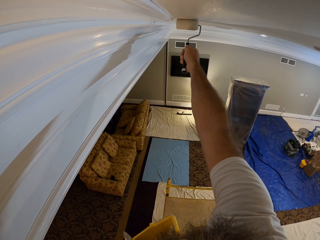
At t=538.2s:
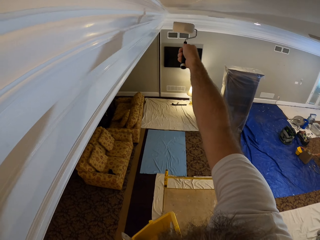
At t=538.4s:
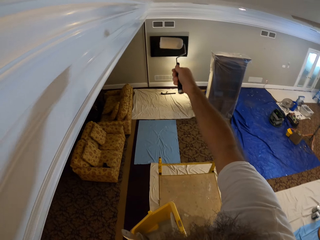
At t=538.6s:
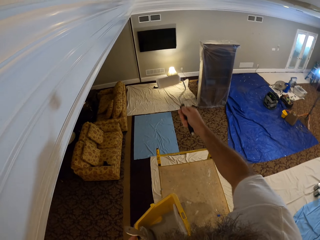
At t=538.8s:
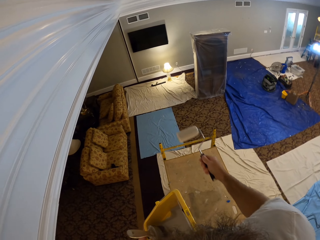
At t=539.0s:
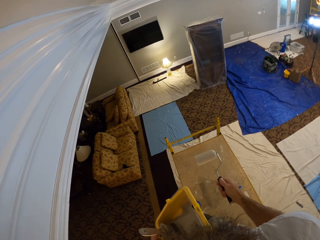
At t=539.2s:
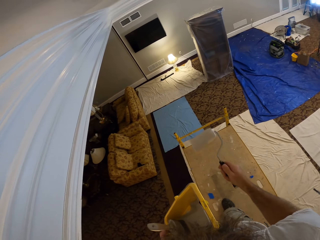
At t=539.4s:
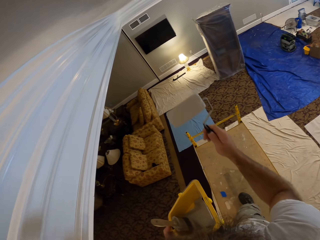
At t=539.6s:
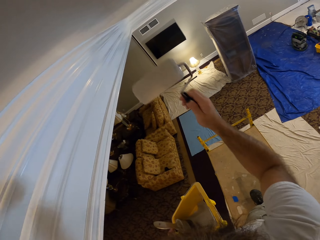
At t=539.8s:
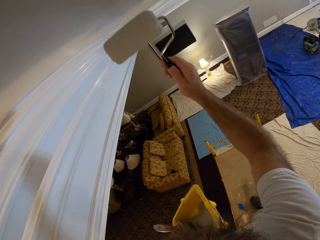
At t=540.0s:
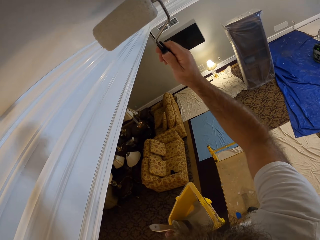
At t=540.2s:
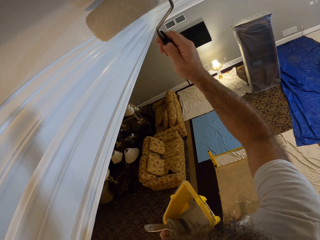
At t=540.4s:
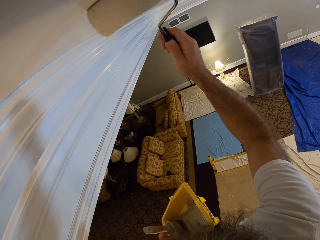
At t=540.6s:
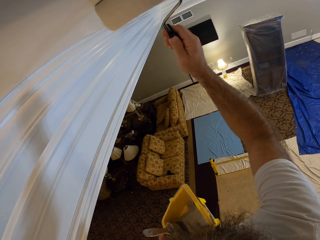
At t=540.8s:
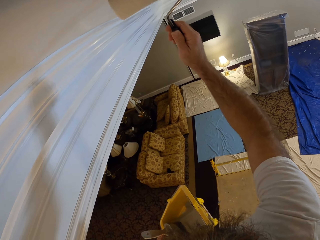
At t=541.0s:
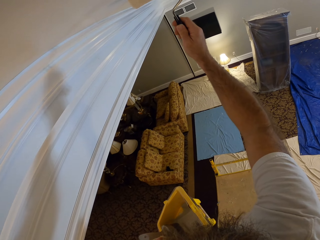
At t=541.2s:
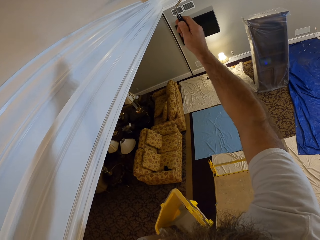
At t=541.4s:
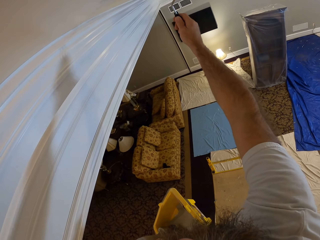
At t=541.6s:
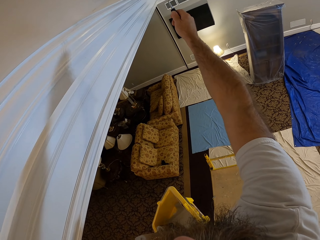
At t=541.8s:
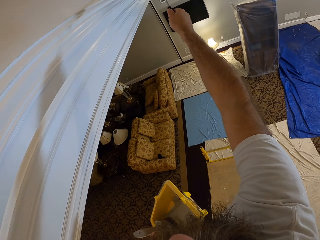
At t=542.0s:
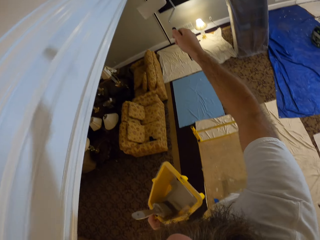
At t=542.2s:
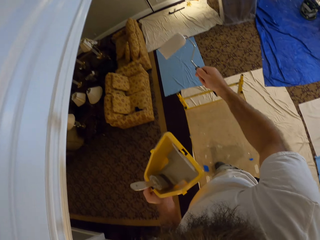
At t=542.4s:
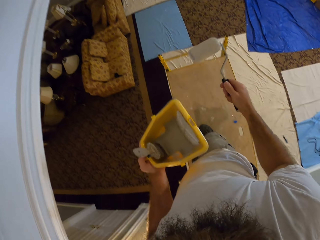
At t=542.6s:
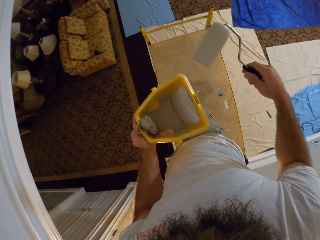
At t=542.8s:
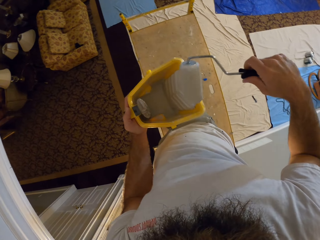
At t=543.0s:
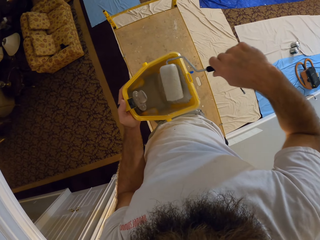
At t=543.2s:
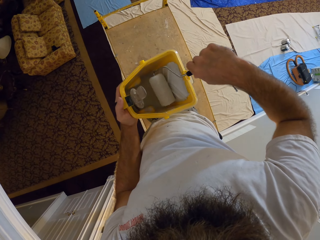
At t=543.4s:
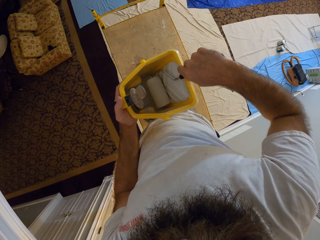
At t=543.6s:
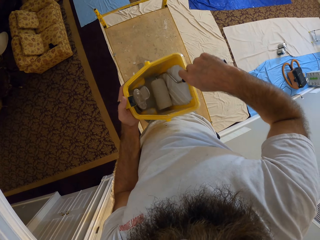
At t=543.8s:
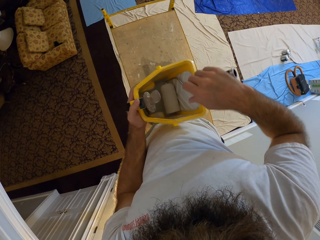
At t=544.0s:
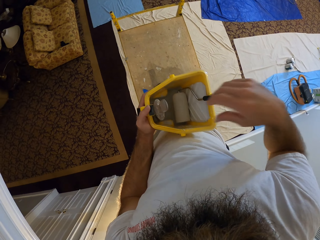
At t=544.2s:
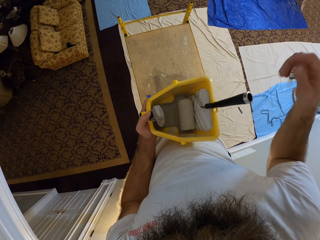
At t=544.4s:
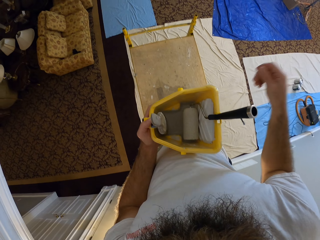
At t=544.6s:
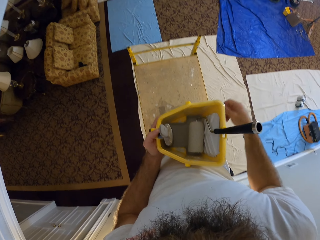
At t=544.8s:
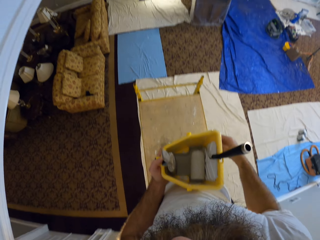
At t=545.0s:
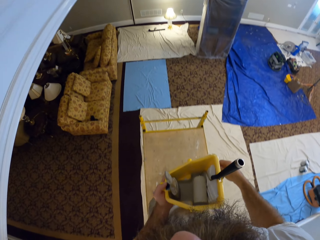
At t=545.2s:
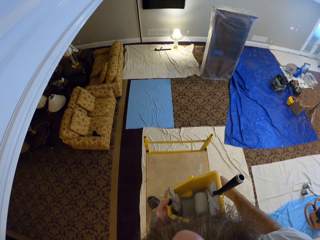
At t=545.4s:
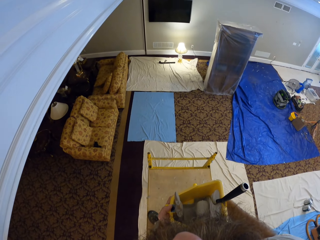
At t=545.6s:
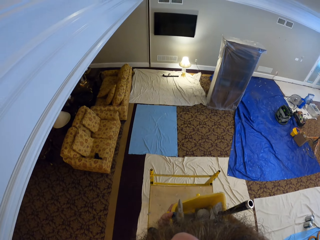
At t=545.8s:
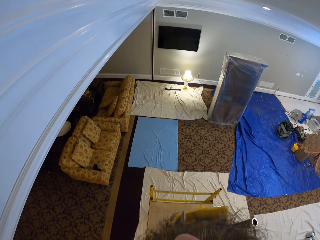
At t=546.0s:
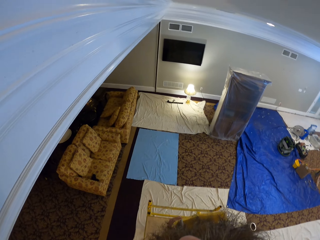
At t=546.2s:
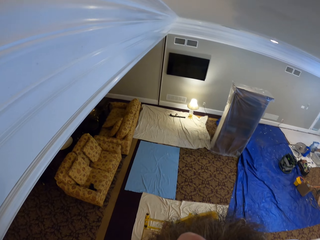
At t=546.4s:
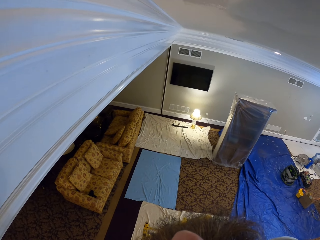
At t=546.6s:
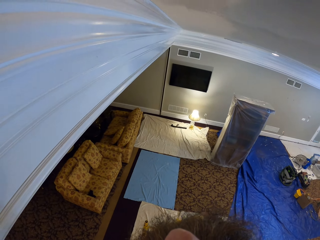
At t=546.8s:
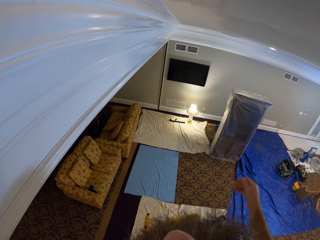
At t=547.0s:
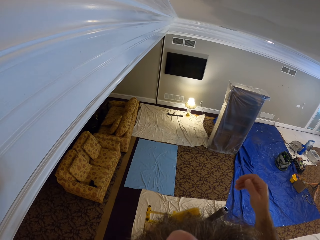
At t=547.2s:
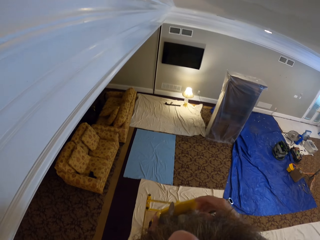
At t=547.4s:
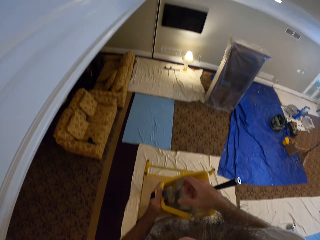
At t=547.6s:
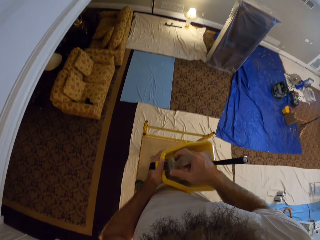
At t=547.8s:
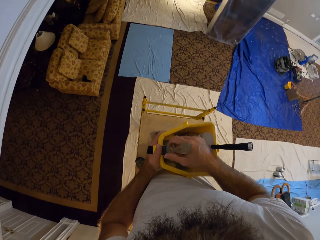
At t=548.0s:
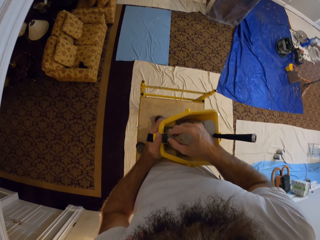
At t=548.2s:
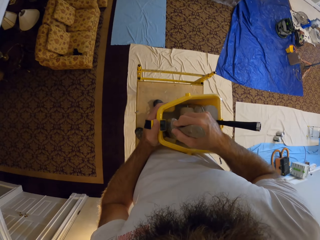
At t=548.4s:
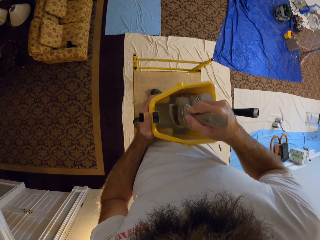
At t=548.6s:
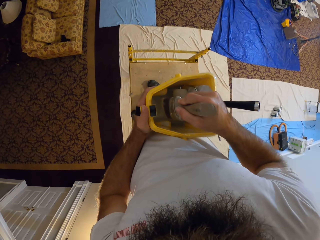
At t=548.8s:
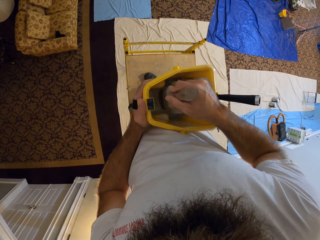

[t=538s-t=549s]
The camera wearer places the paint roller into the bucket of paint in his left hand with his right hand. He picks up the paint brush in the bucket of paint in his left hand with his right hand.

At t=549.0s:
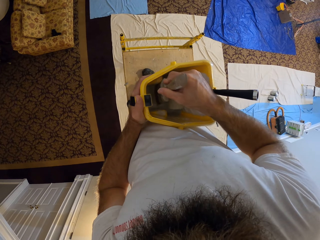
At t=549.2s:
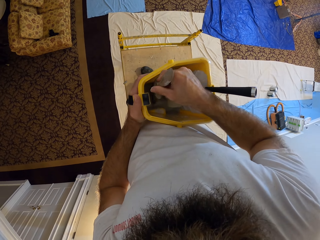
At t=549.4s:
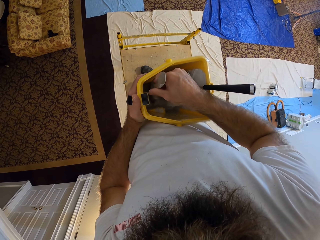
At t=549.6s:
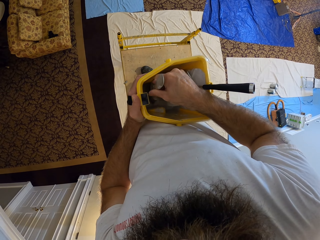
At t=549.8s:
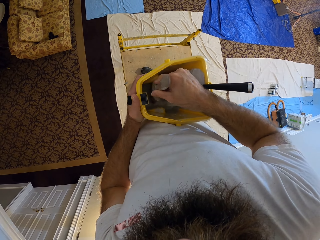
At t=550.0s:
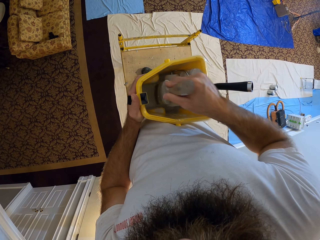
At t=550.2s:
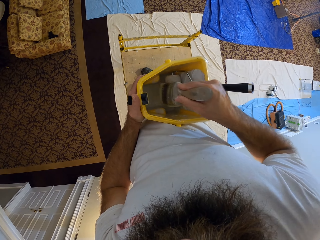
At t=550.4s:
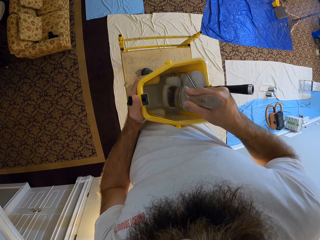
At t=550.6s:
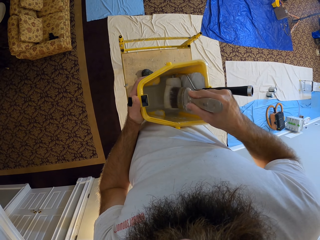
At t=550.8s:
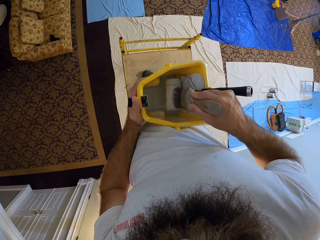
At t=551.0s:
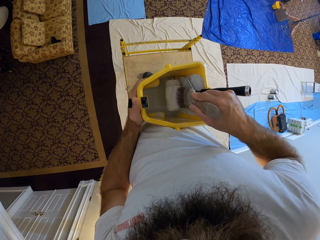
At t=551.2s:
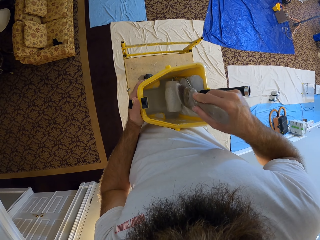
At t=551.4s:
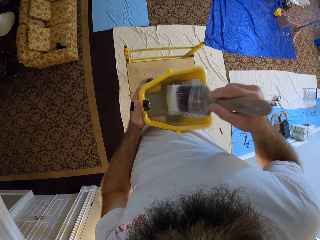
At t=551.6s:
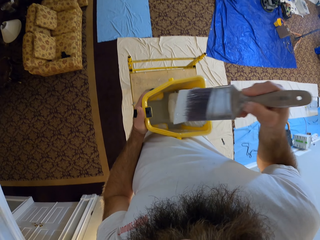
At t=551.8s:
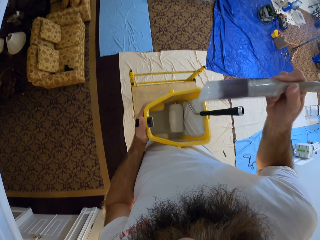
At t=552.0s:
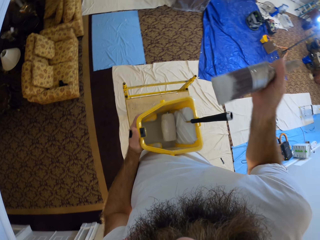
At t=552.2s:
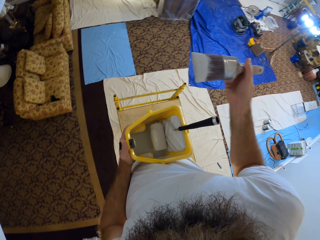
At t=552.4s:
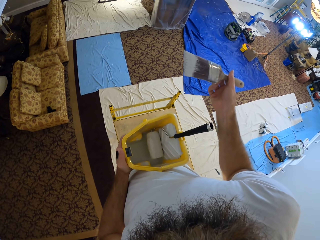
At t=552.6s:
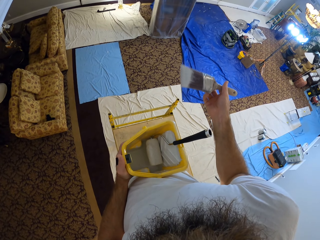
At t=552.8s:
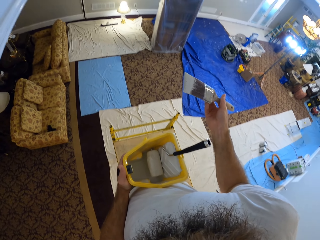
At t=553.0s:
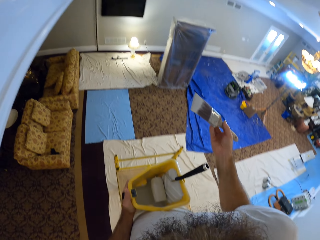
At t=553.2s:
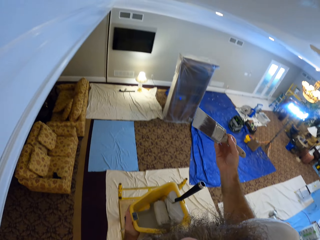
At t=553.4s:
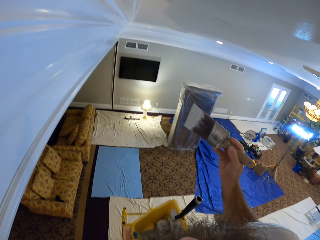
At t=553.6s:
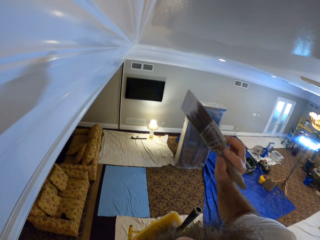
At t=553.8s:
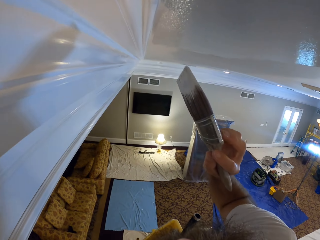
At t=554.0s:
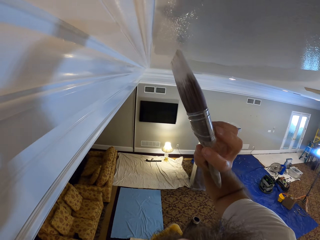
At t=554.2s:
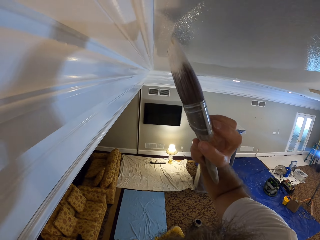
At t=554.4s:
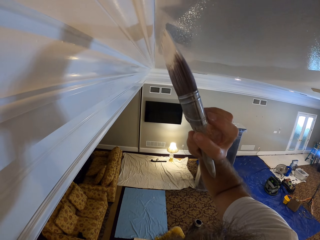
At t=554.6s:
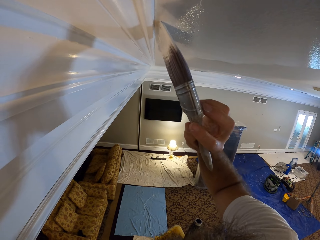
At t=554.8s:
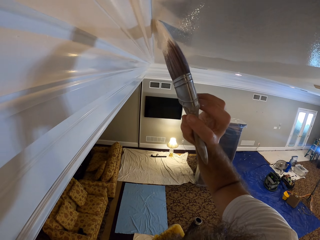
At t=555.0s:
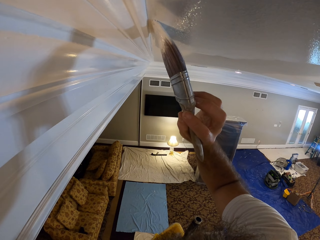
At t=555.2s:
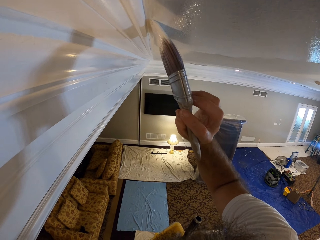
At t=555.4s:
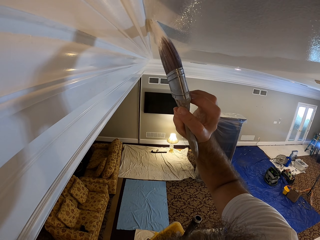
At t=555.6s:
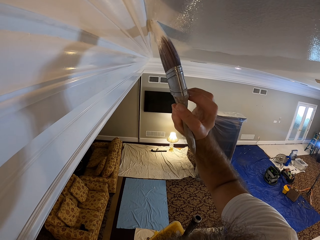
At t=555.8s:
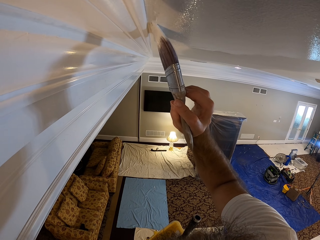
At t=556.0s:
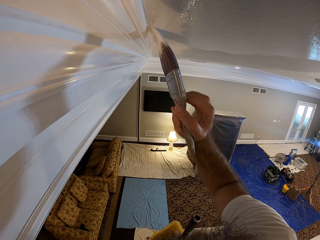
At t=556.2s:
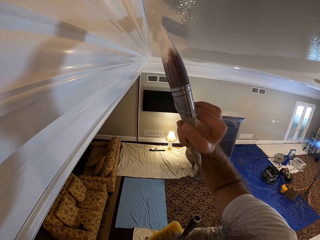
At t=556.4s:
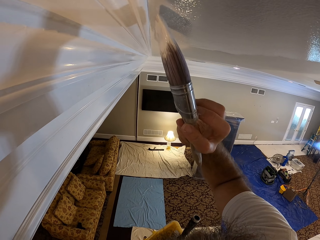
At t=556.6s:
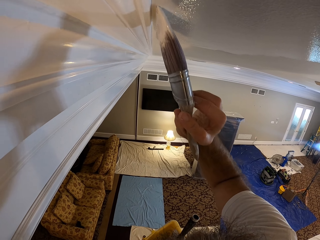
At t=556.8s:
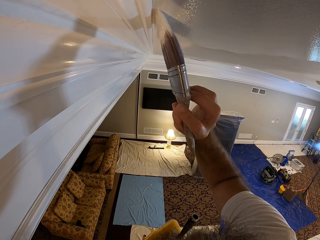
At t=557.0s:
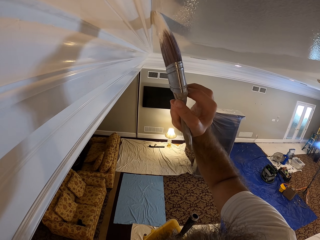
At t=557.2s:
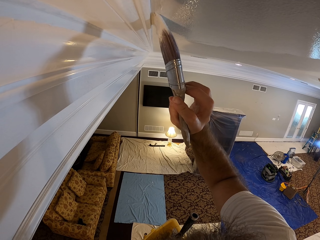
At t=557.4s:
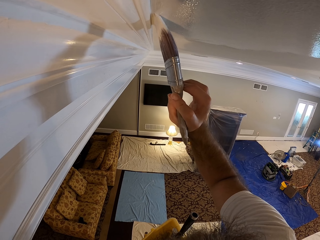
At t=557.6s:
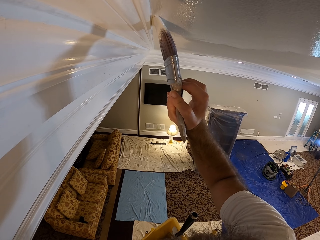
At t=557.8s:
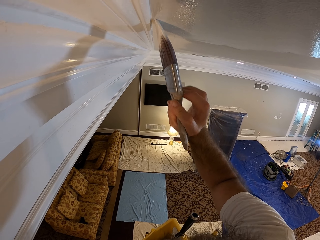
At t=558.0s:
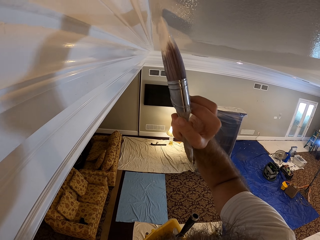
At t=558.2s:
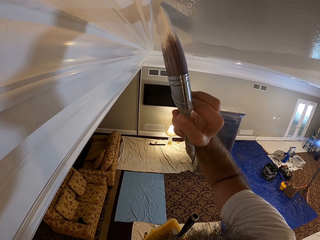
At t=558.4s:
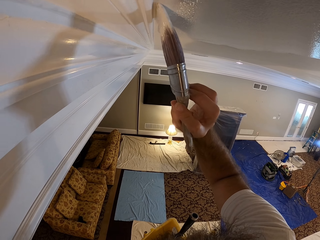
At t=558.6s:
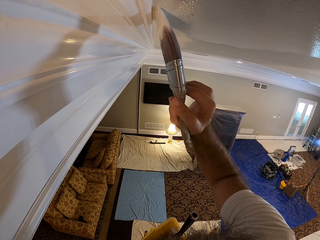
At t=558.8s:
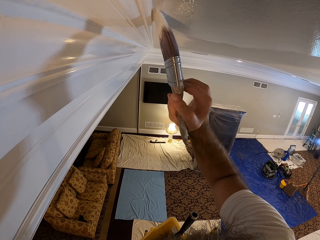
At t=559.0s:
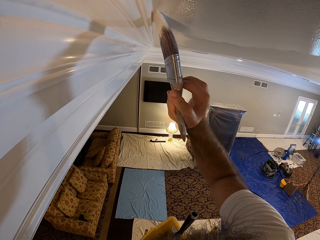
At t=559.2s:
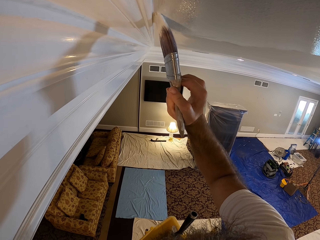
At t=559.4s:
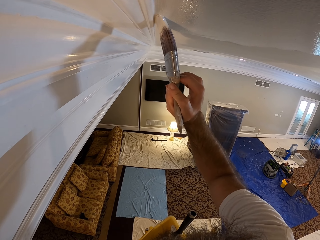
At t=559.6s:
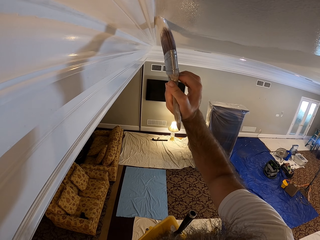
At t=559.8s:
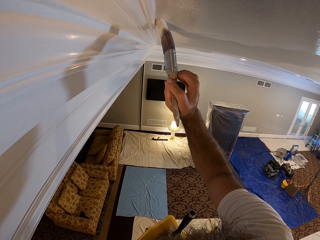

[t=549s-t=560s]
The camera wearer dips the paint brush in the paint bucket. He wipes the paintbrush on the paint roller. He paints the room ceiling with the paint brush in his right hand.
